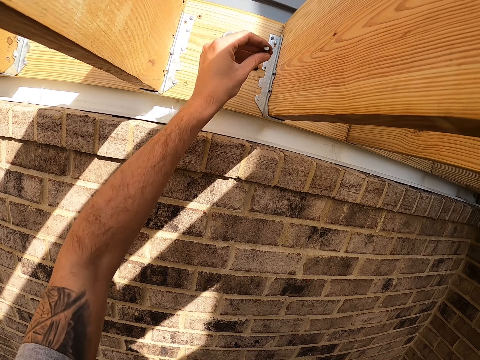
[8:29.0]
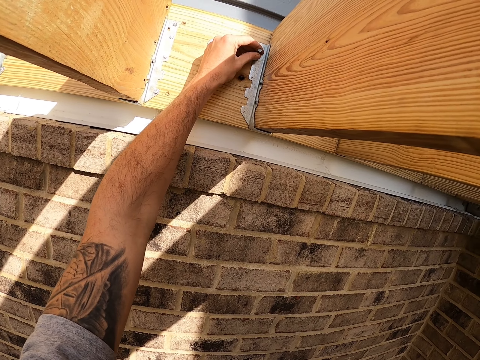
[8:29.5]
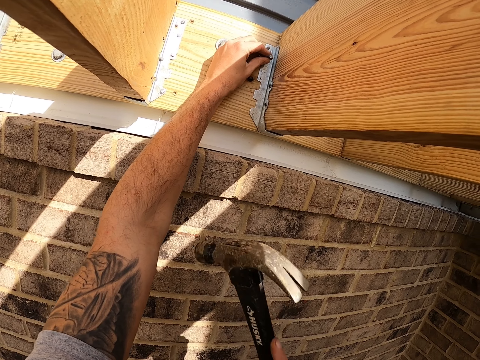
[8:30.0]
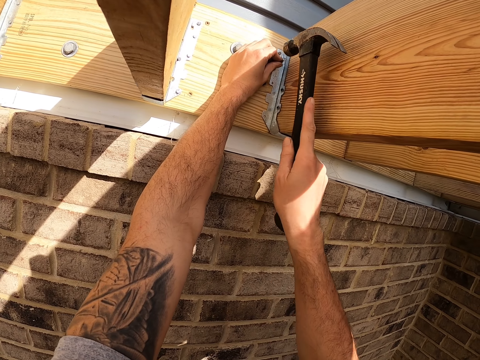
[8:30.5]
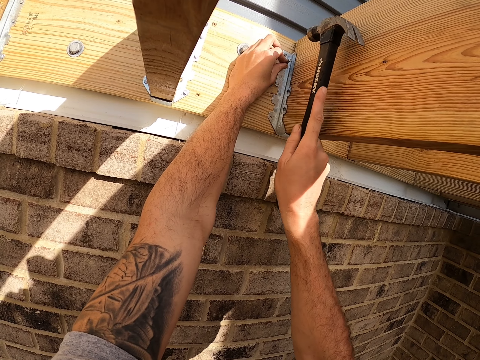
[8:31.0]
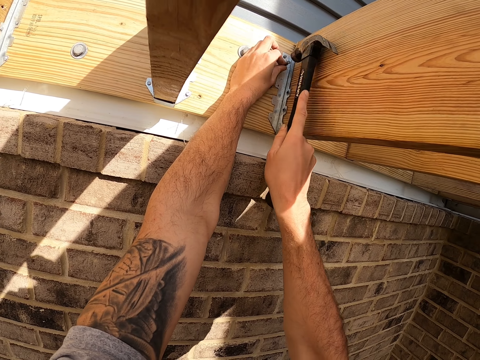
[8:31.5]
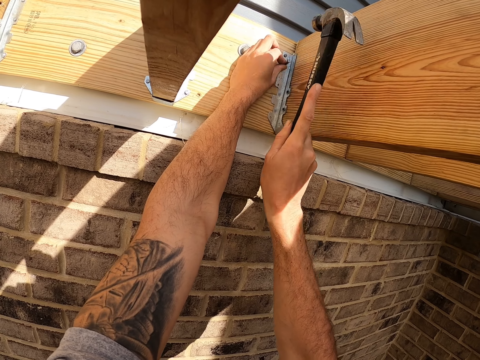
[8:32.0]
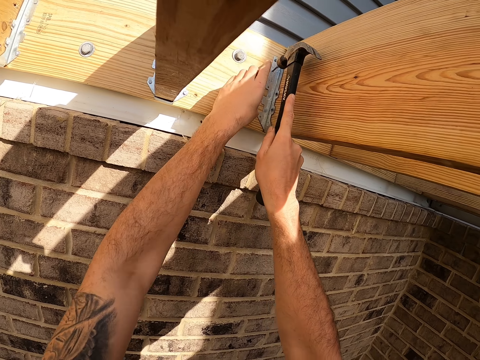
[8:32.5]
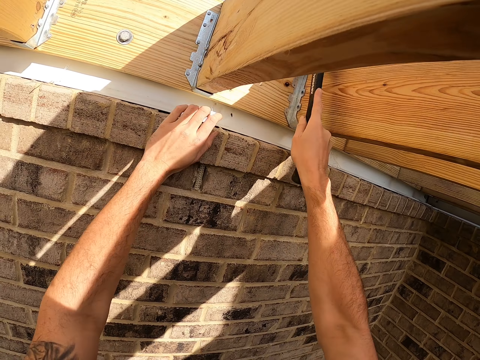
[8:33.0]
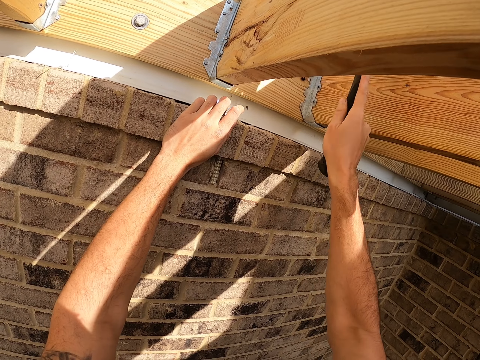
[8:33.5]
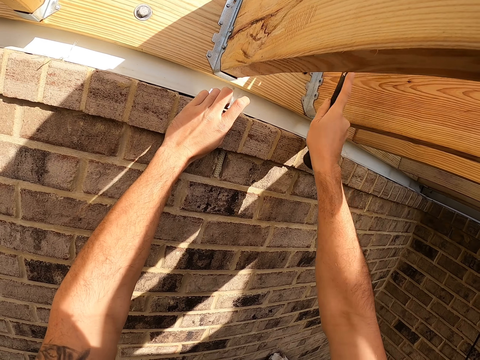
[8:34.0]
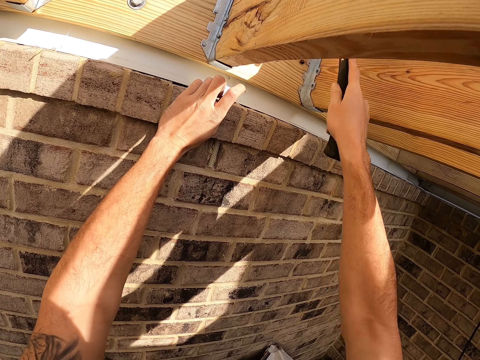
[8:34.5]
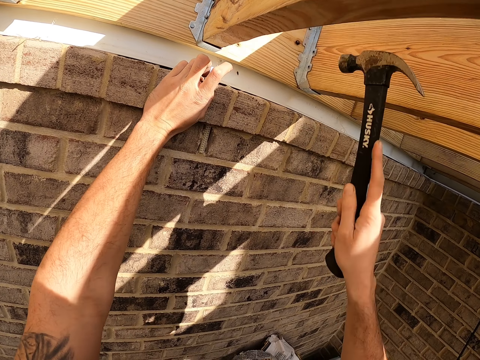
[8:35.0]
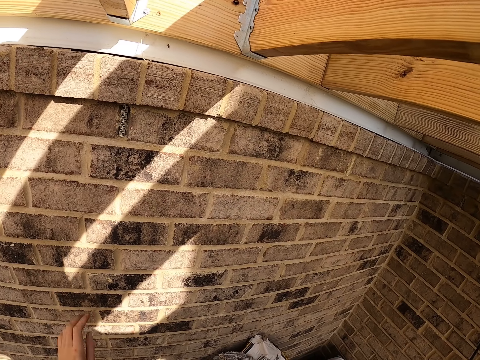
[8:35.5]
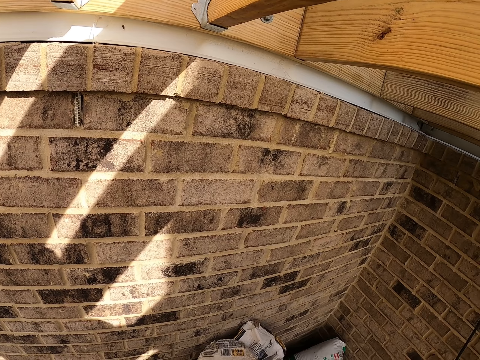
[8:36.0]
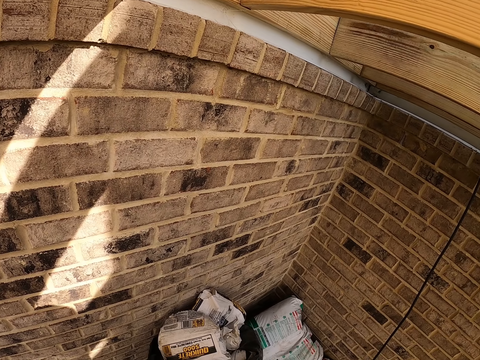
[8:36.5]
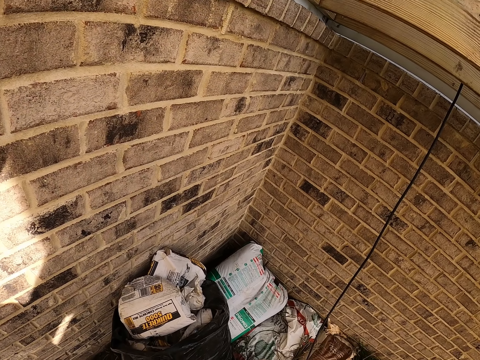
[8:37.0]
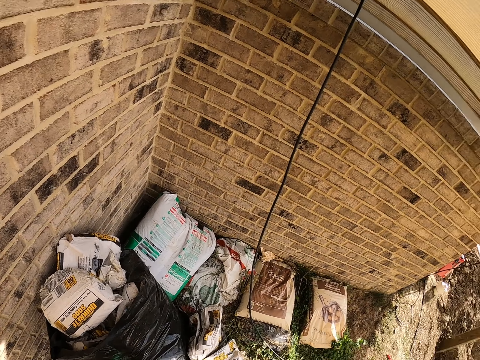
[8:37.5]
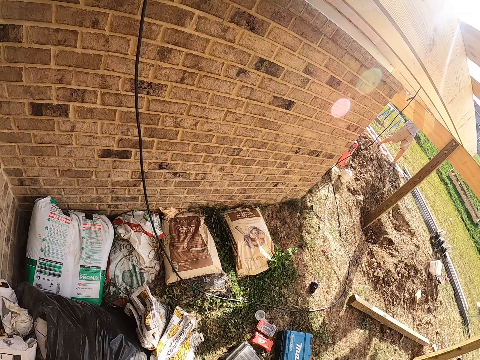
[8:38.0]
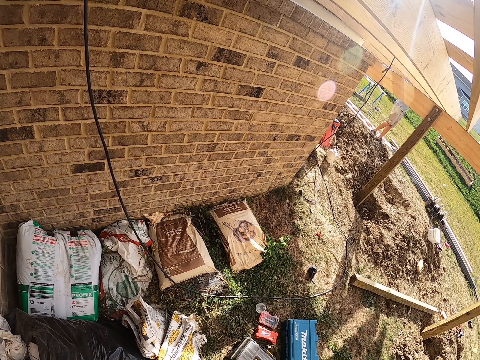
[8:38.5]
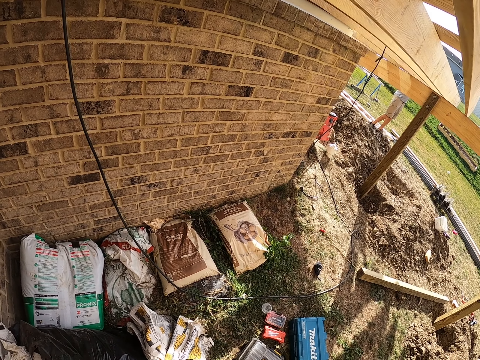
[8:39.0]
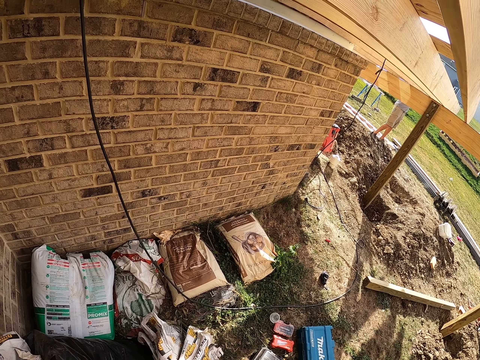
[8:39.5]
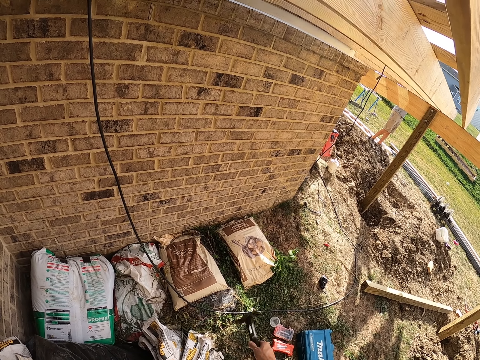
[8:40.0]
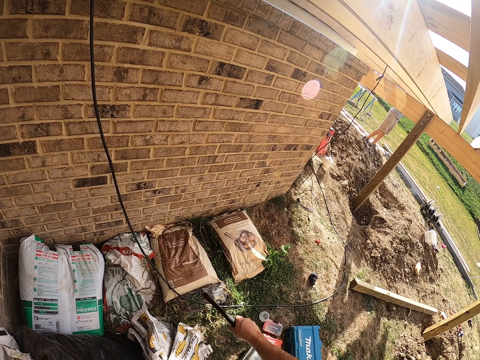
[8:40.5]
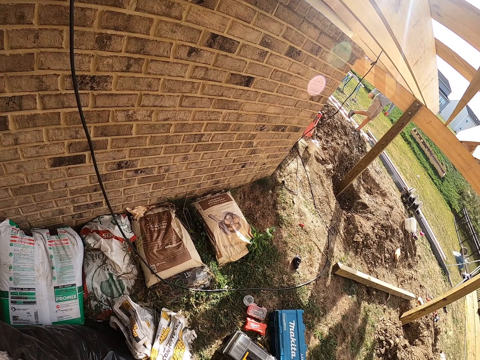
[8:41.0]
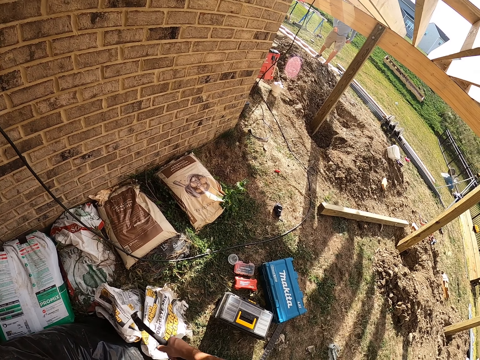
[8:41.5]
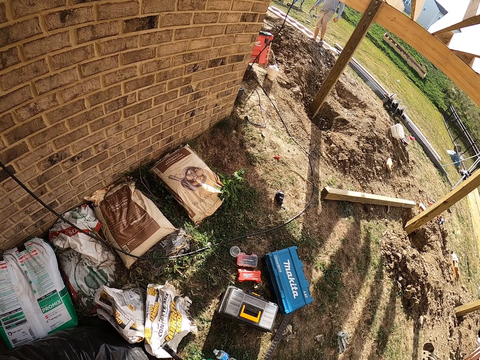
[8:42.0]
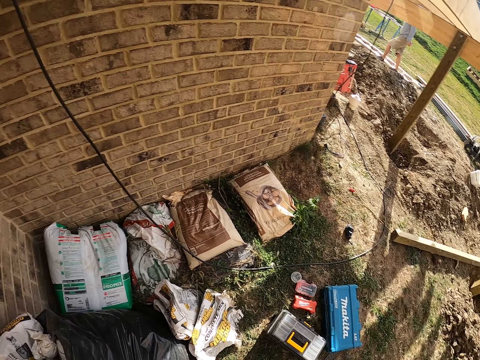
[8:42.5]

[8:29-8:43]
The camera wearer puts a nail on the hurricane tie bracket. They hit the nail with the hammer. They look around the building.

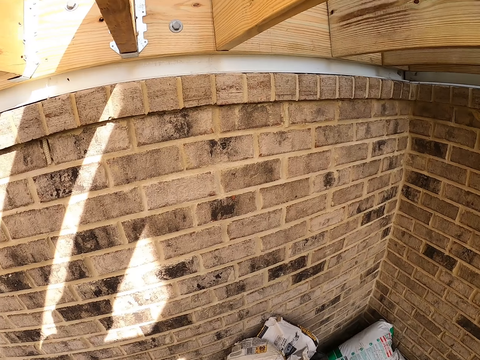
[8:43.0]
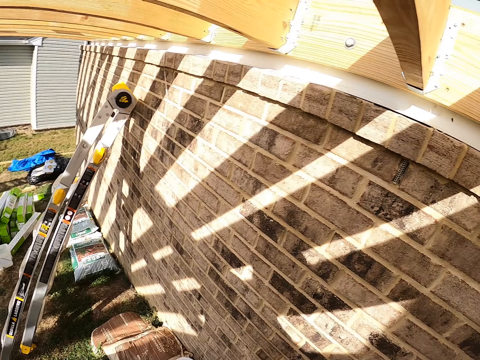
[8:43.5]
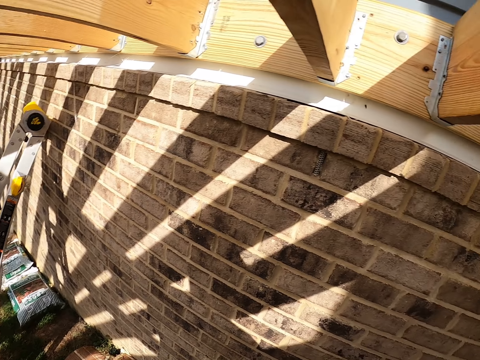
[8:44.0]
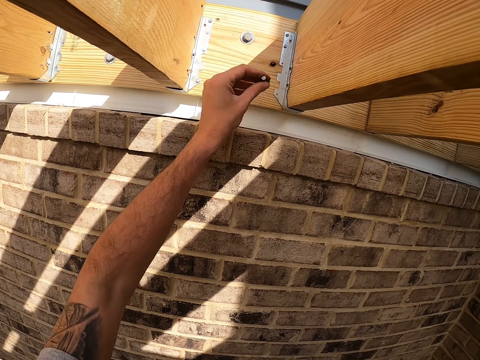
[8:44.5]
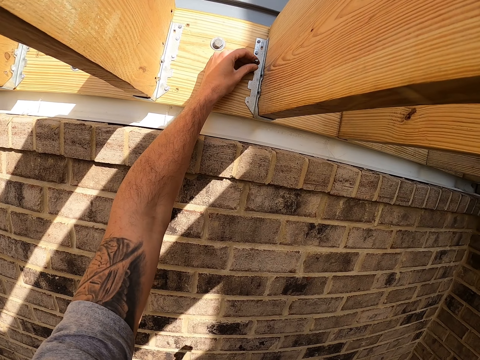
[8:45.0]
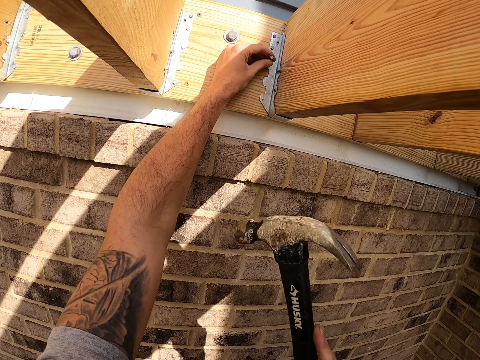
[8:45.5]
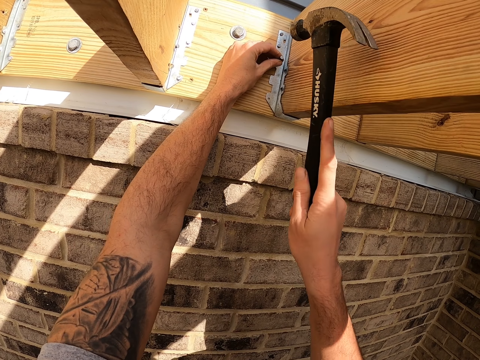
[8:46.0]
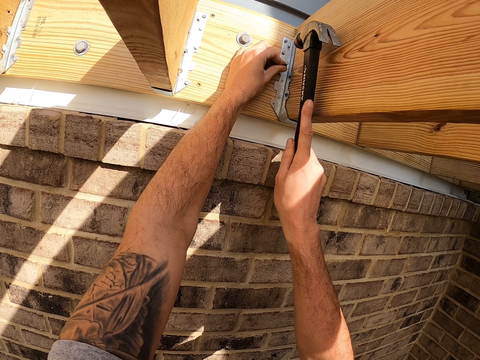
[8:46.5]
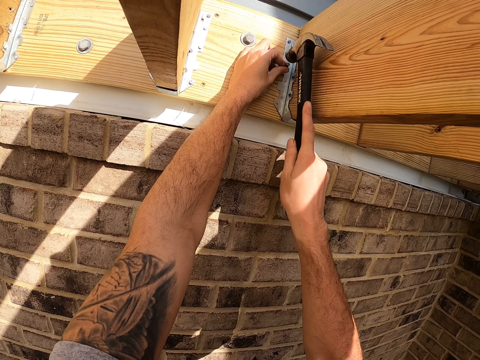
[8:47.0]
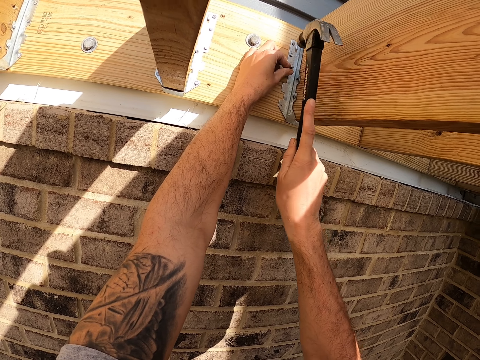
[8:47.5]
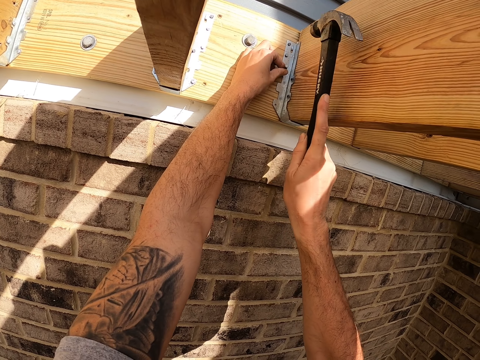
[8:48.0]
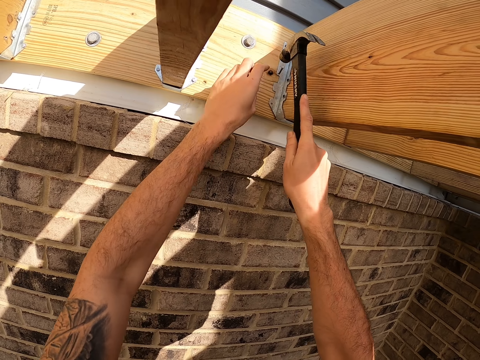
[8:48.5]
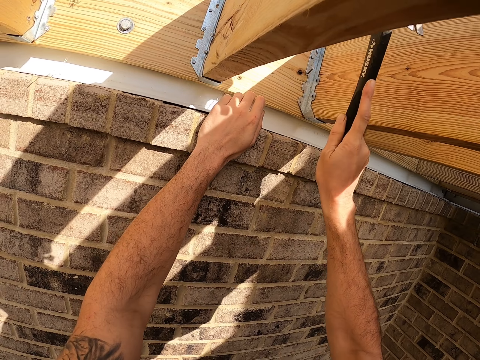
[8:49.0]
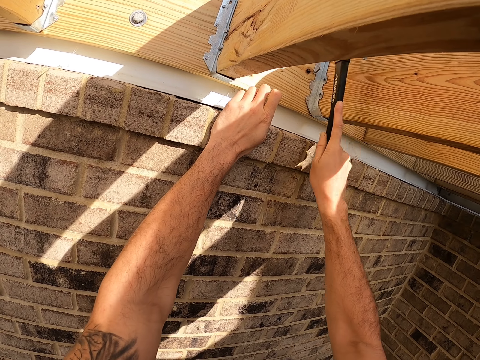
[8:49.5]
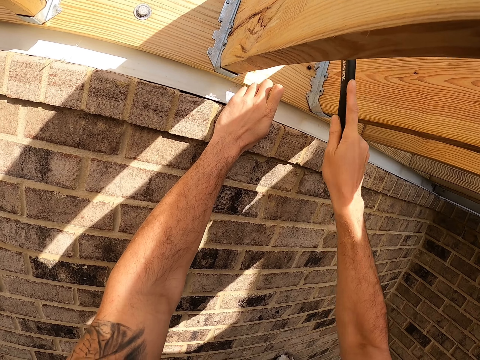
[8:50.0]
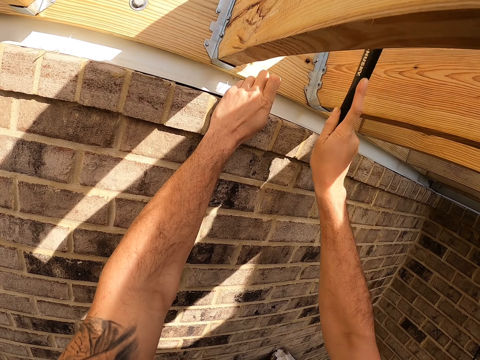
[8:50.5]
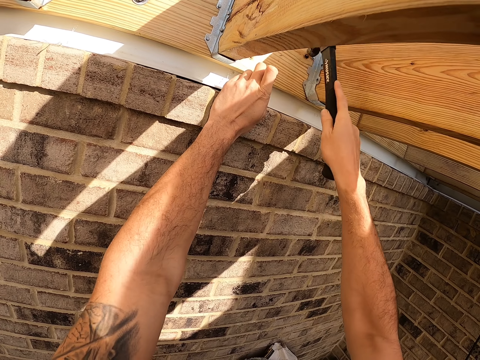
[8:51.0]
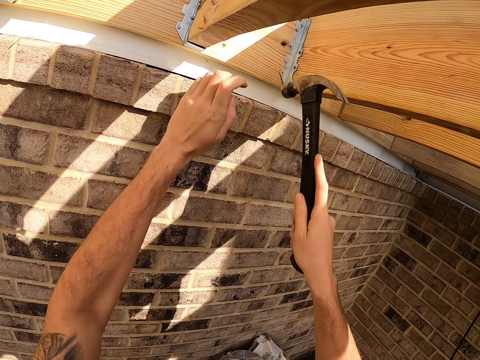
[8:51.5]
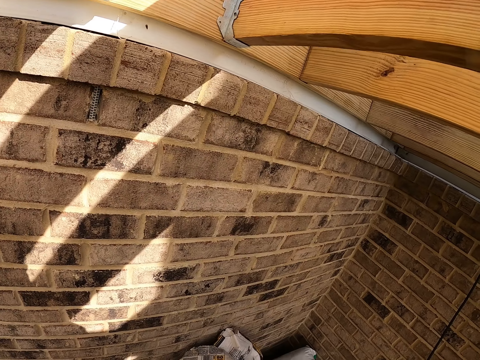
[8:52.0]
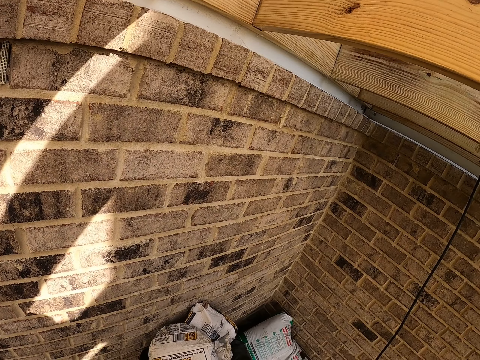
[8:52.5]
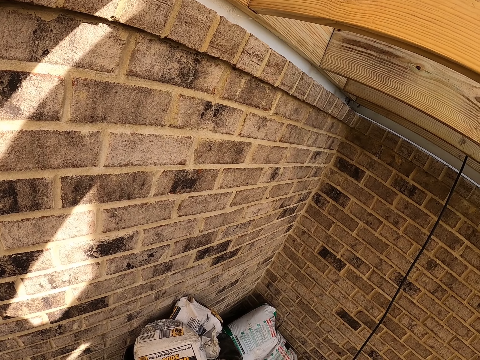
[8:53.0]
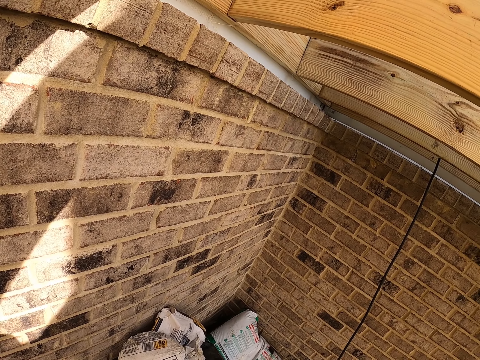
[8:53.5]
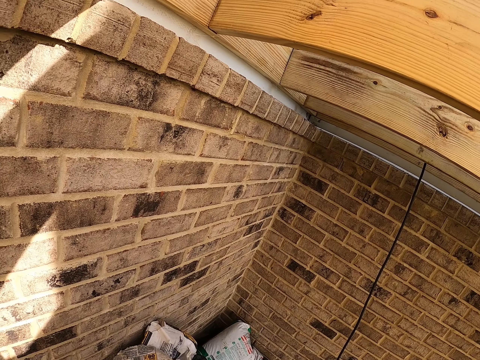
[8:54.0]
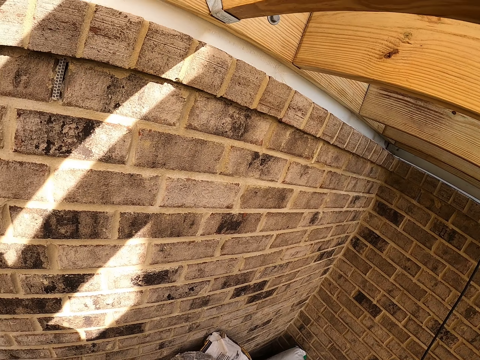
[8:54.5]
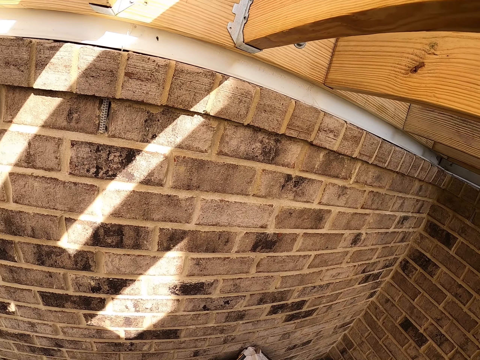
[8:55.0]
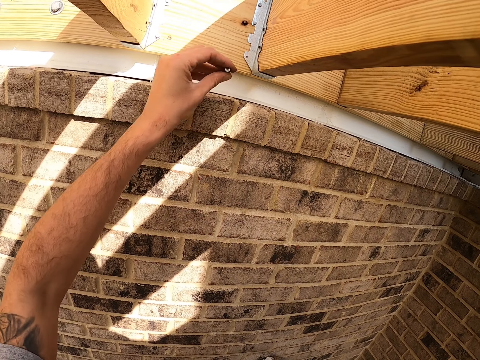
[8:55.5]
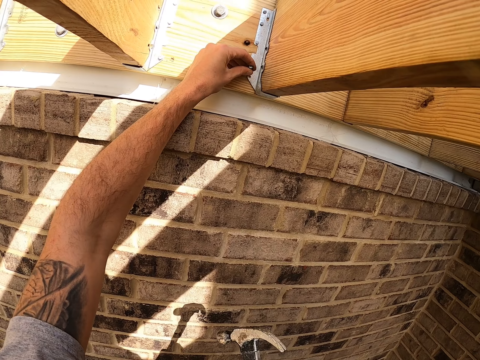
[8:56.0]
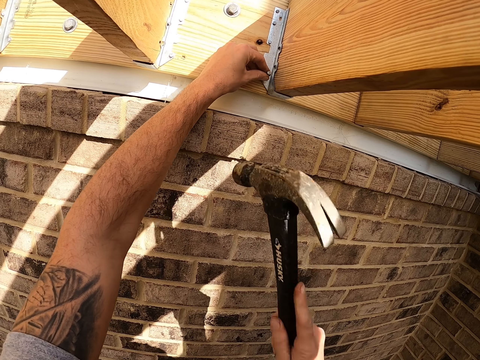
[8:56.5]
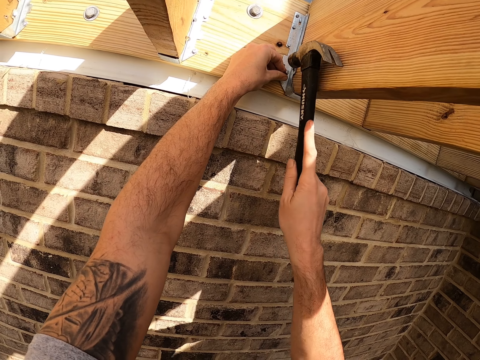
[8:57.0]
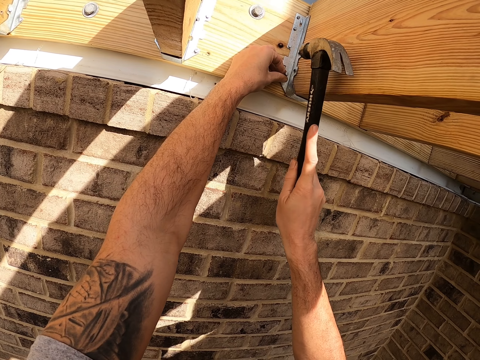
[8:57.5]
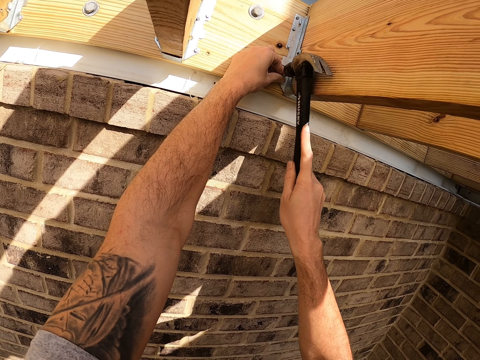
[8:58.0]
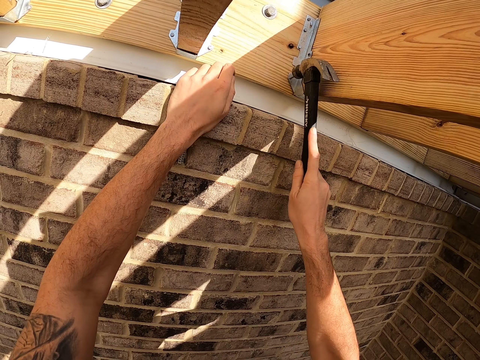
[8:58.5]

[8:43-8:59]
The camera wearer puts a nail on the hurricane tie bracket. They hit the nail with the hammer. They look around. They put a nail on the hurricane tie bracket. They hit the nail with the hammer.
